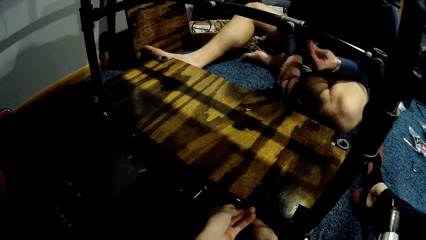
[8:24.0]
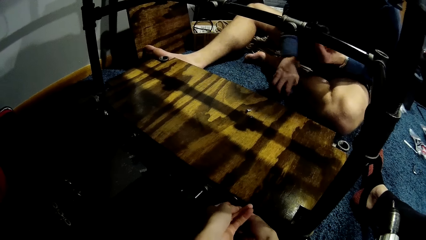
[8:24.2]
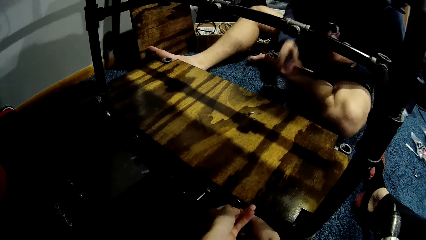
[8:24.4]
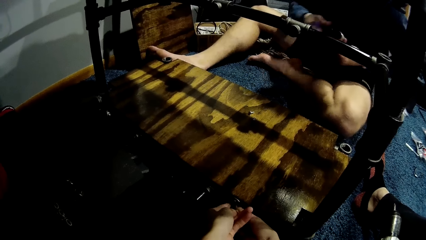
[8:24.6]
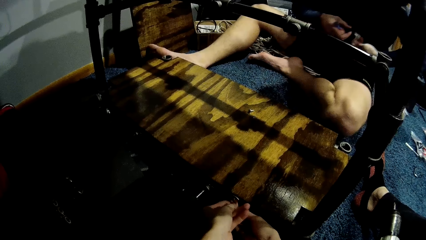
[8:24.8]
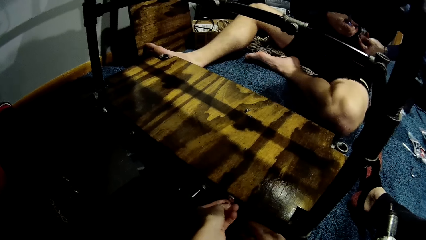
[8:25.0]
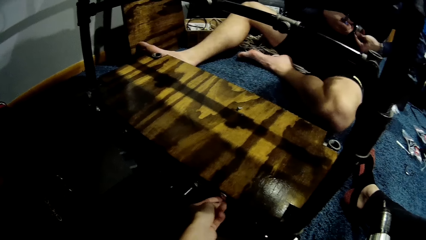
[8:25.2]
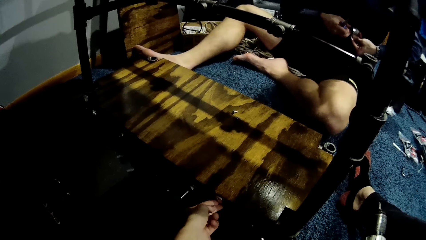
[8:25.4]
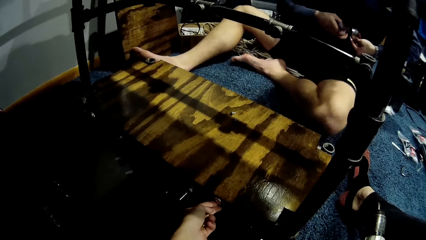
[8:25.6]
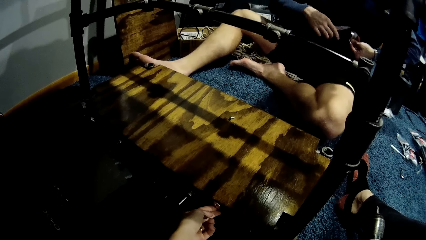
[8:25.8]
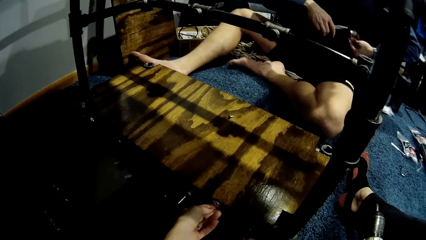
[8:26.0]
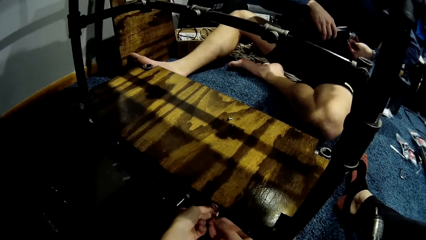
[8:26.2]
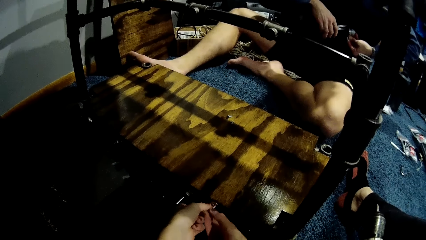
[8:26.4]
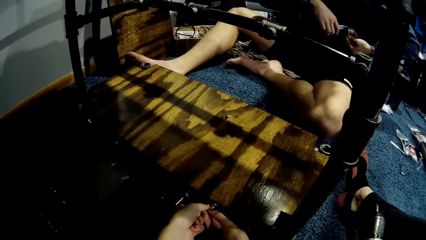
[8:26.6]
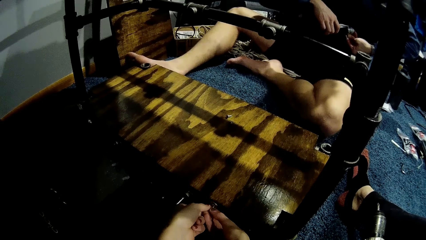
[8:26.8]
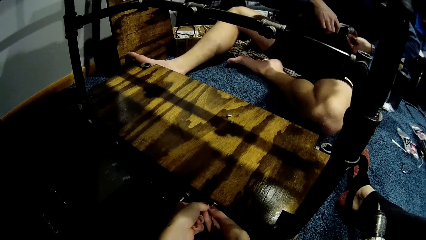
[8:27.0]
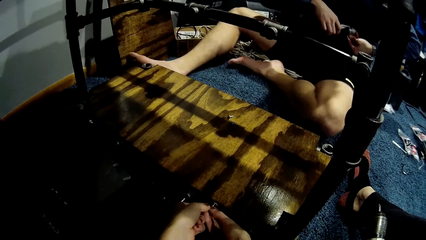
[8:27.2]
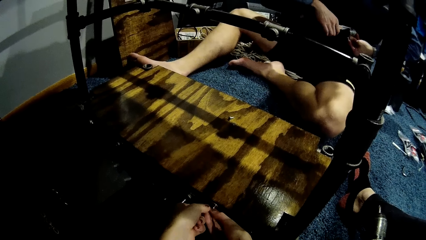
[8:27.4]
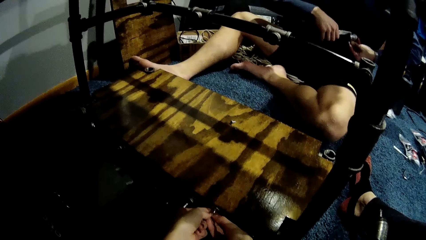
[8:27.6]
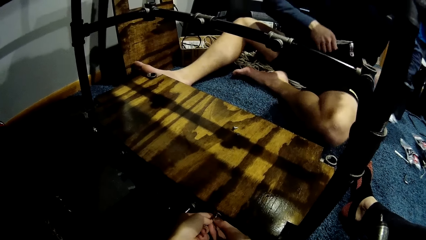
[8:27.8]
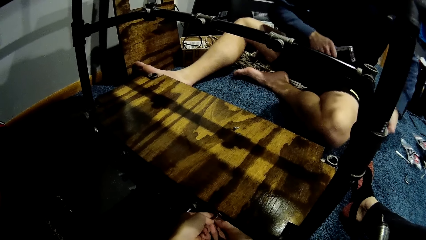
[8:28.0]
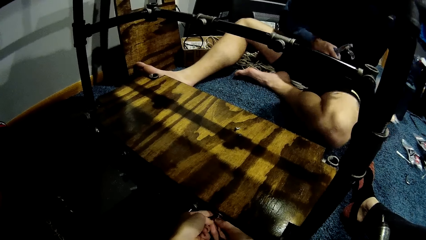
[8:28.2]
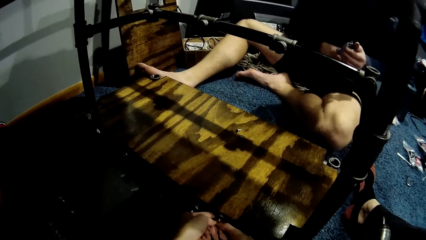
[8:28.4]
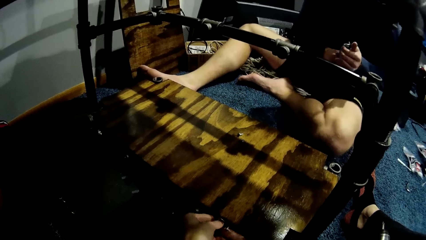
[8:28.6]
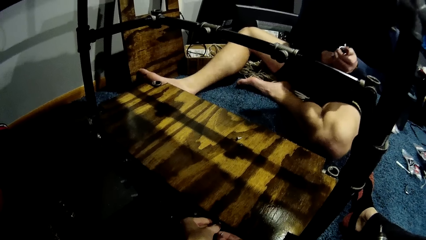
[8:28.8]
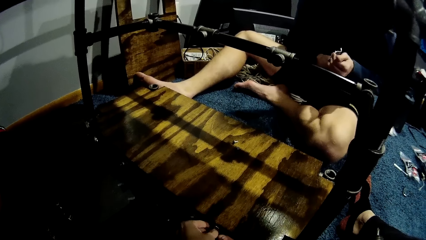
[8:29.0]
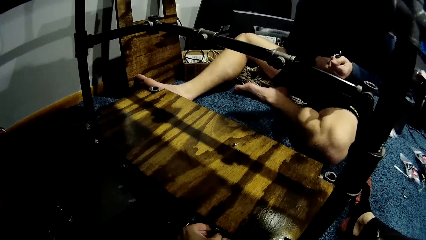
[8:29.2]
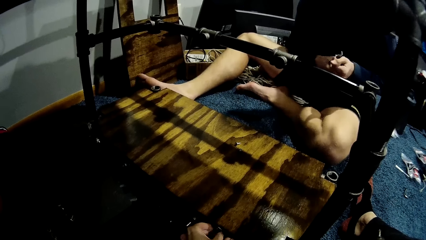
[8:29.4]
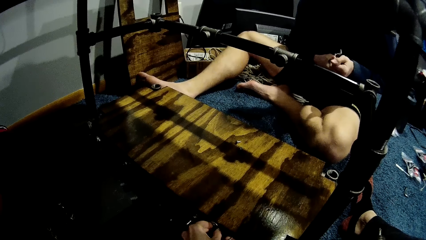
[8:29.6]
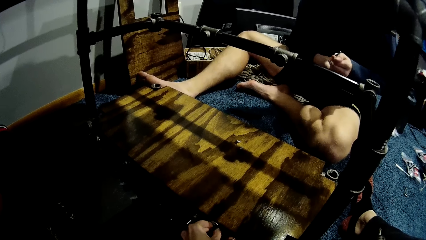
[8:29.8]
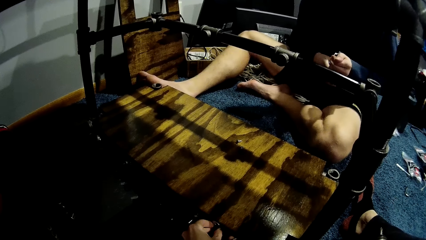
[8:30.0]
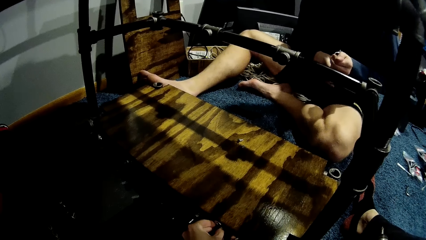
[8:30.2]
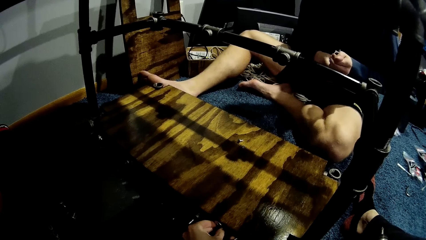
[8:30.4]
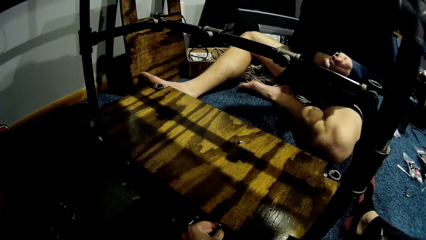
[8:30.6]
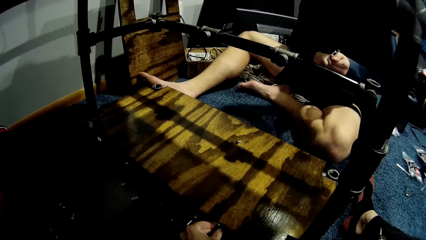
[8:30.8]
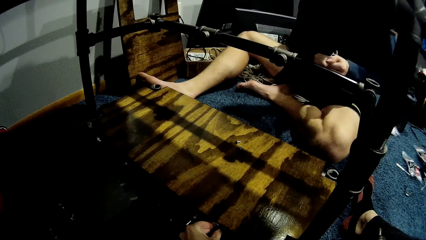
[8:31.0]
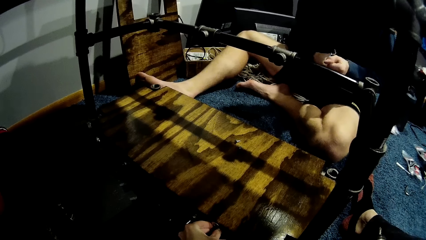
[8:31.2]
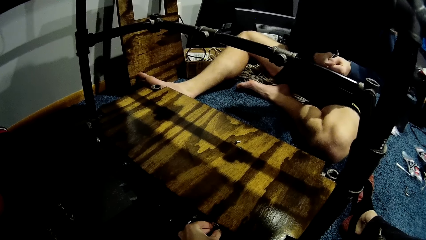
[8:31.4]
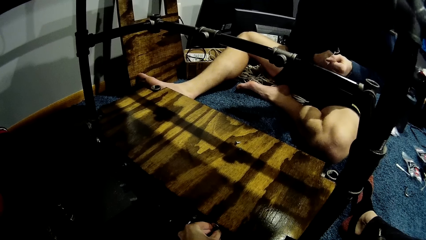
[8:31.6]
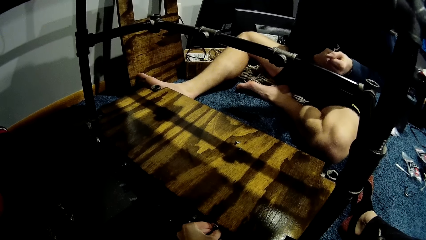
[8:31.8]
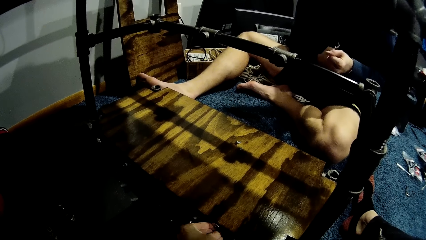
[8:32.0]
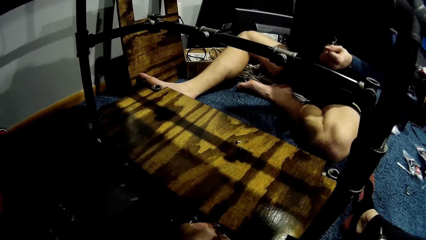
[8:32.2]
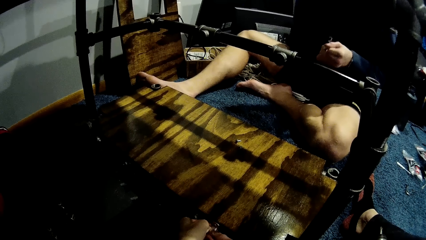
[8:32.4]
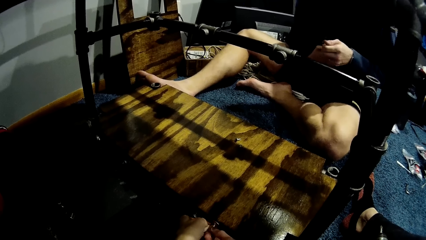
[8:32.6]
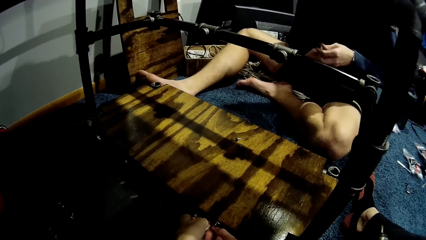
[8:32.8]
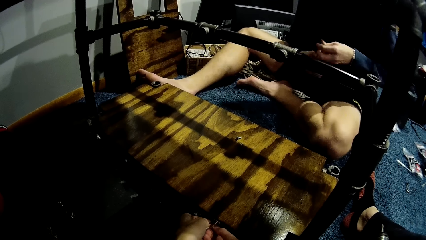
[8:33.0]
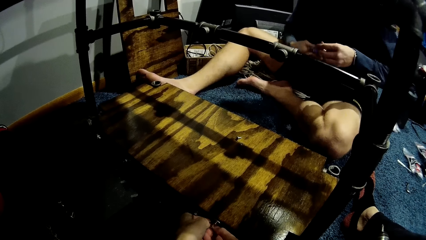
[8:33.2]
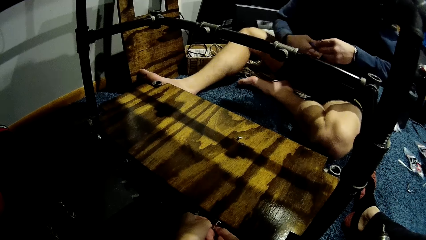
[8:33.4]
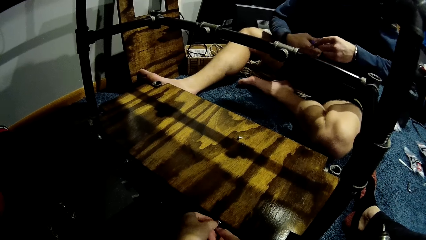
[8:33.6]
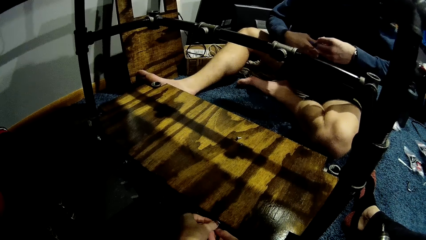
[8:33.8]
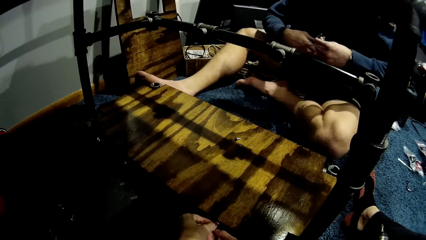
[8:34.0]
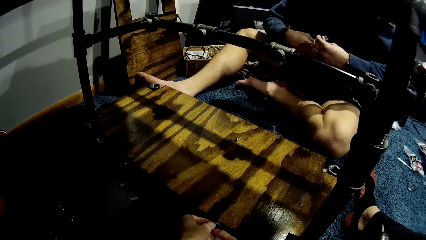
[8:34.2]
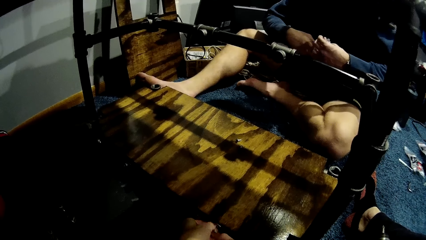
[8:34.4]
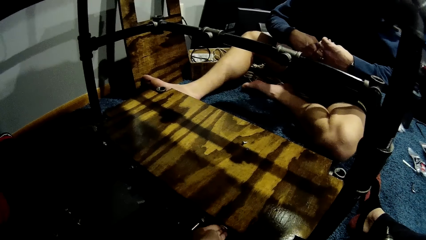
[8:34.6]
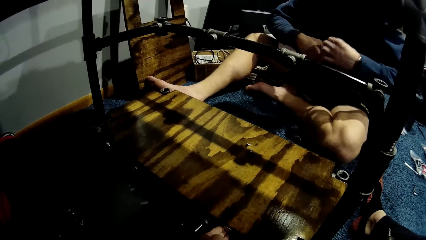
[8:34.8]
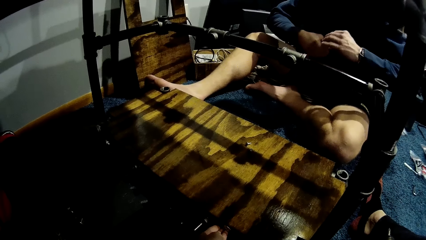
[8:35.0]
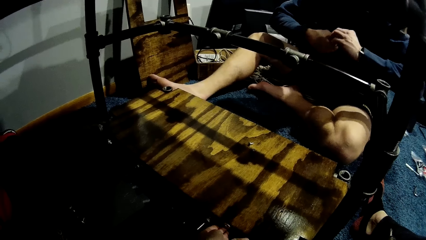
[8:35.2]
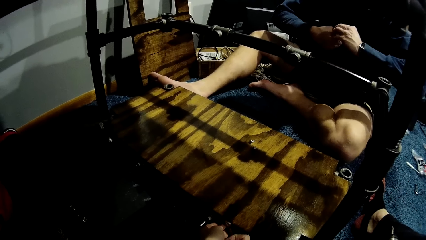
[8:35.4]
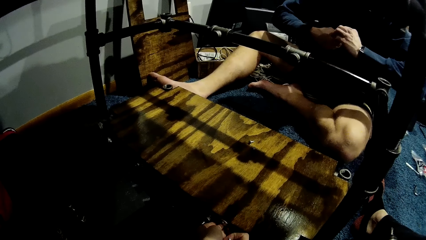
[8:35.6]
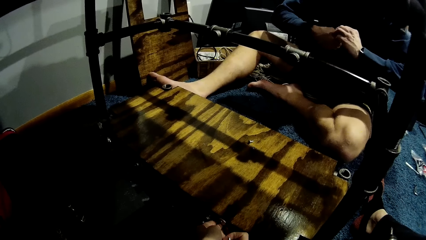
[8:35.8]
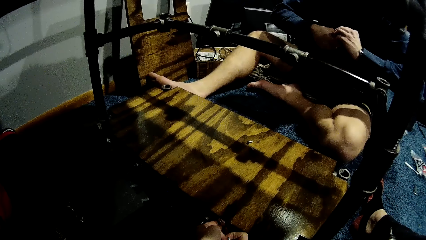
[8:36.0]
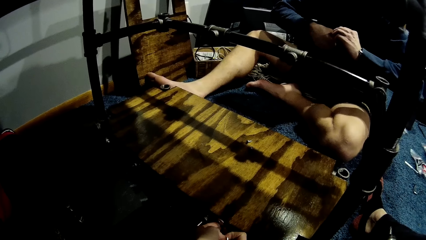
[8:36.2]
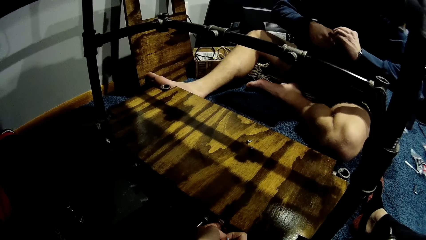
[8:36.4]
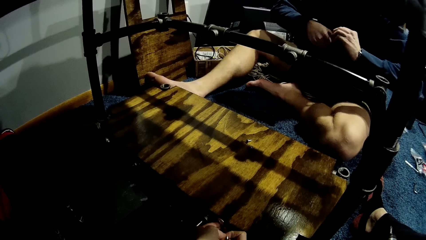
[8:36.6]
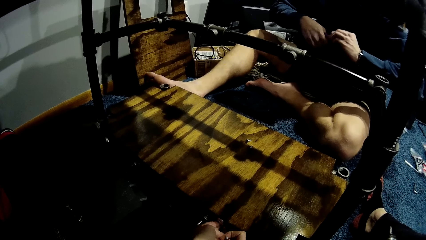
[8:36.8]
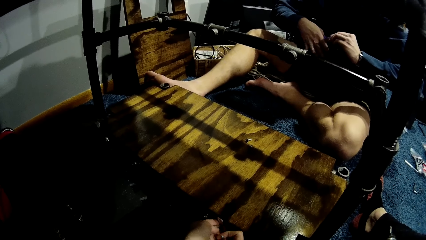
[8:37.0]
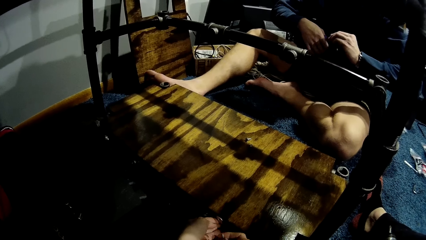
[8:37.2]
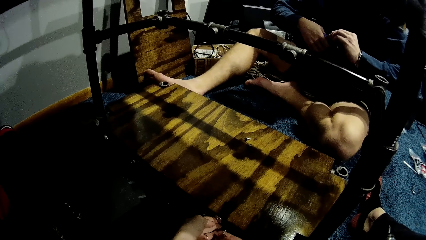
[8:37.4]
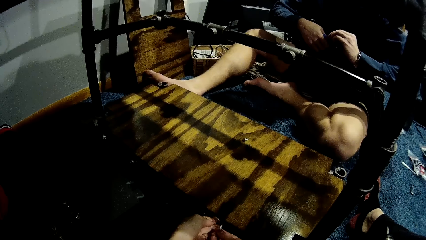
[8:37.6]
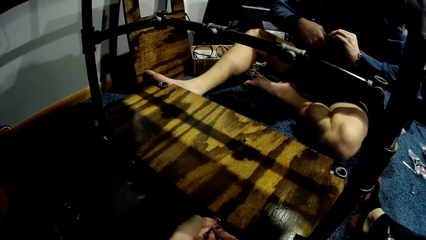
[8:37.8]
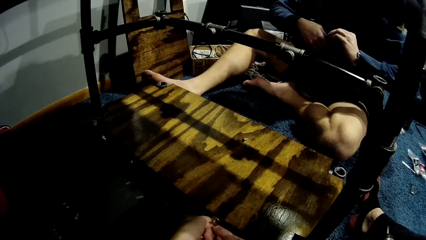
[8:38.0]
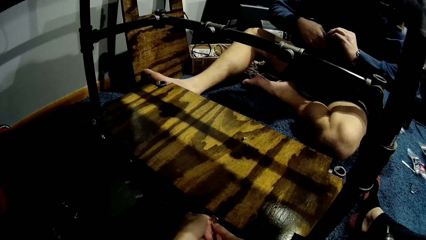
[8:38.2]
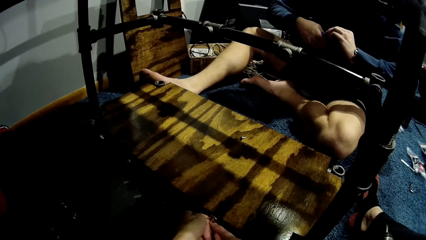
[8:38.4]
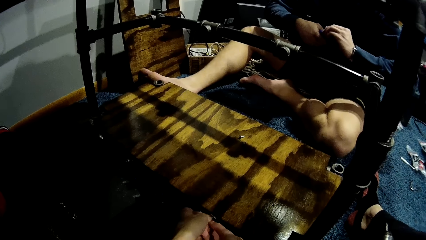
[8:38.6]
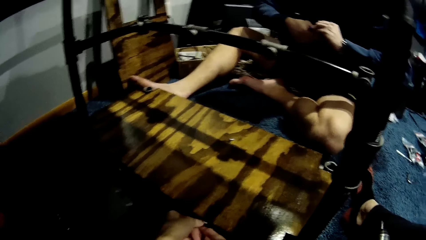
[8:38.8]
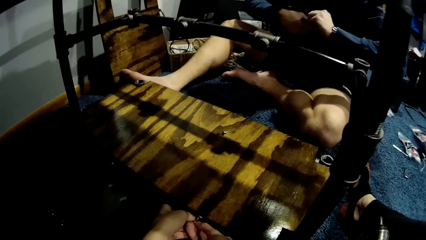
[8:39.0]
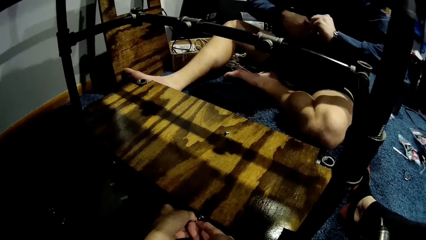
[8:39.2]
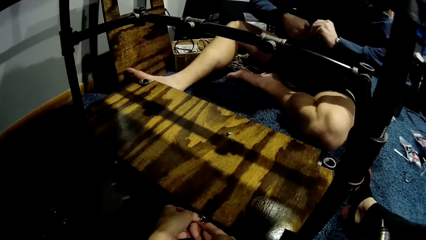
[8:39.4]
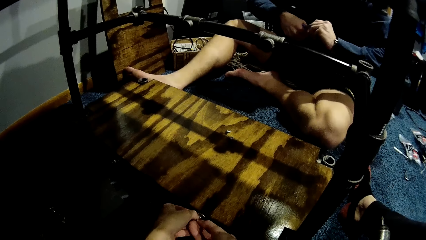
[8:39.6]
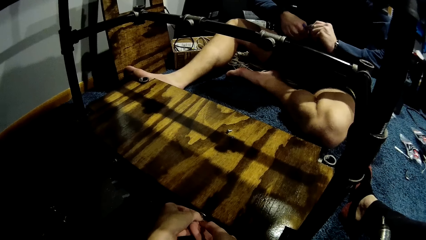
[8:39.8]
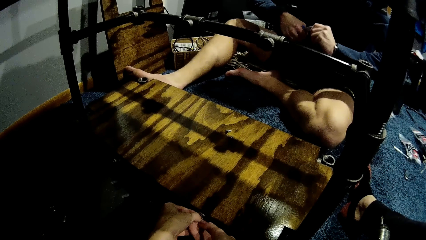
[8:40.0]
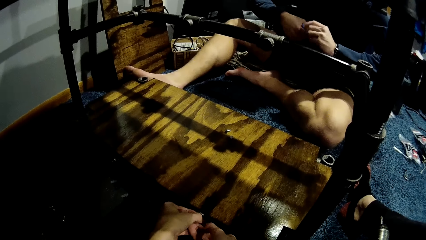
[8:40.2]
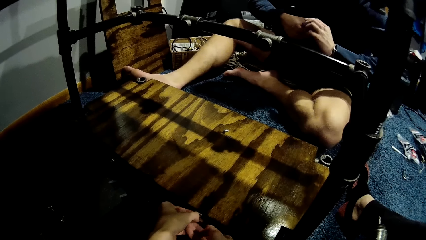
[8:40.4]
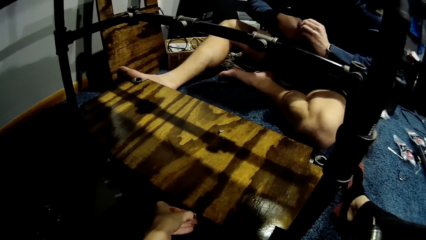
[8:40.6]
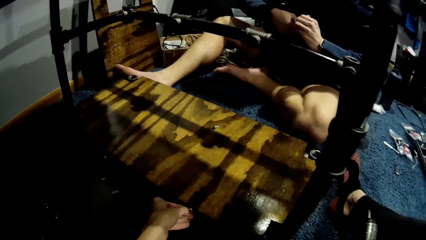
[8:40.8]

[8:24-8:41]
The camera wearer fixes the pipe holder to the shelf. A man picks the pliers from the floor with his right hand. The camera wearer fixes another nail into the wood with both her hands. The man fixes the third metal pipe in his left hand with the pliers in his right hand. The man drops the screw on the floor with his left hand. The camera wearer interacts with the man. The man adjusts the third metal pipe in both his hands.
